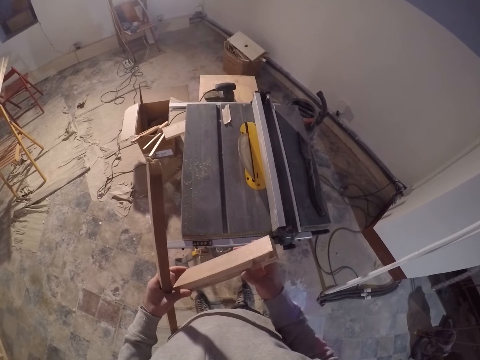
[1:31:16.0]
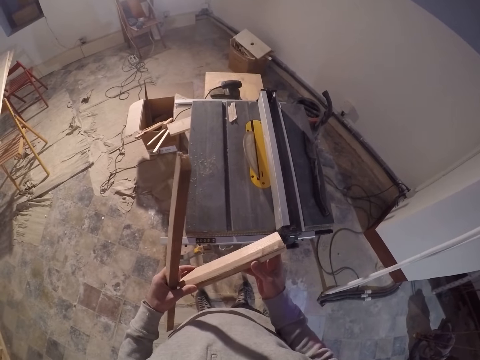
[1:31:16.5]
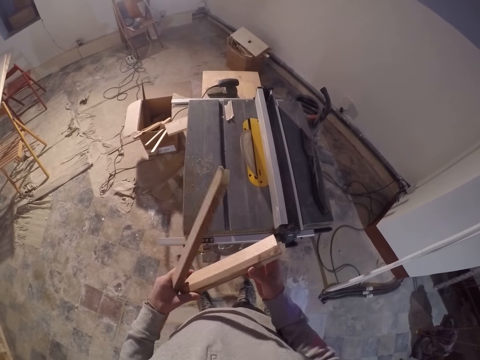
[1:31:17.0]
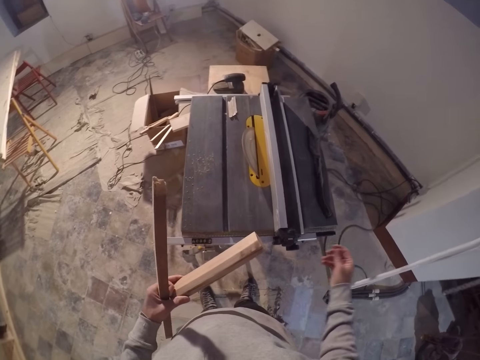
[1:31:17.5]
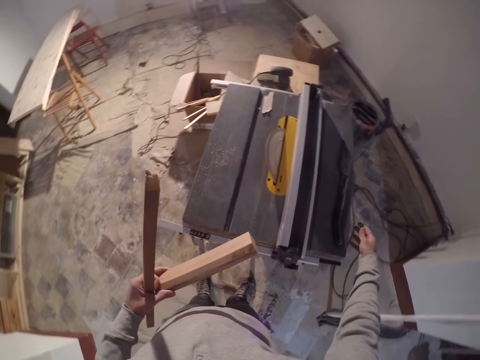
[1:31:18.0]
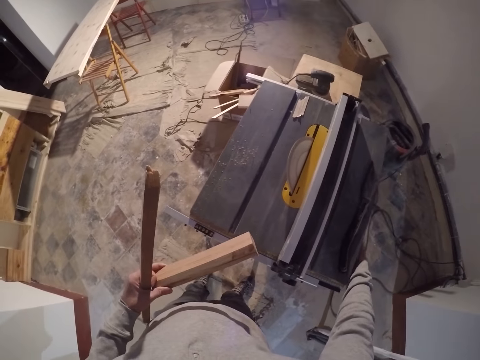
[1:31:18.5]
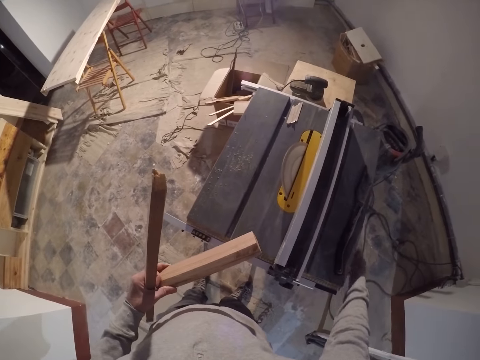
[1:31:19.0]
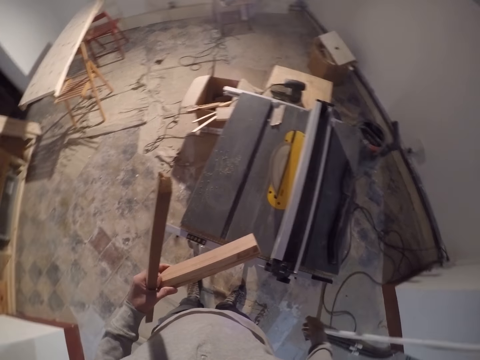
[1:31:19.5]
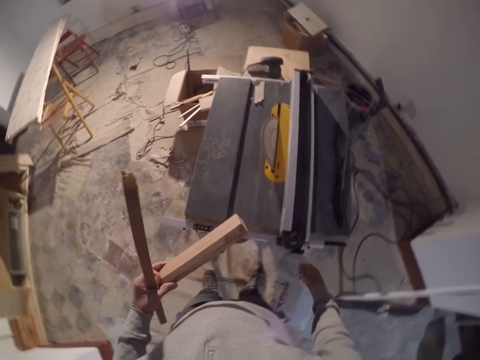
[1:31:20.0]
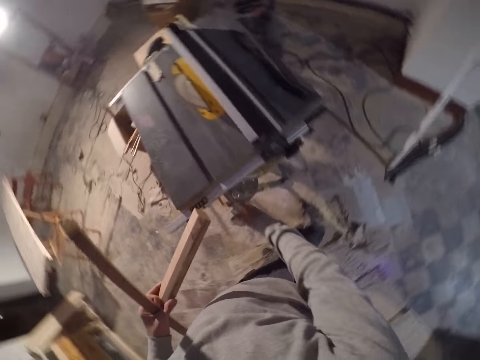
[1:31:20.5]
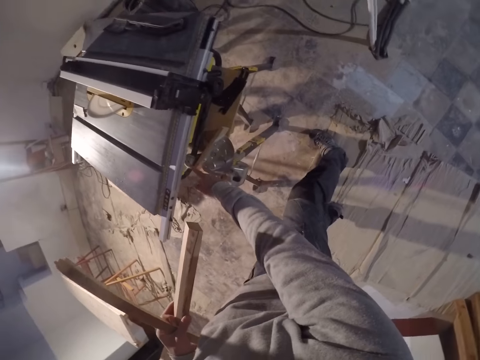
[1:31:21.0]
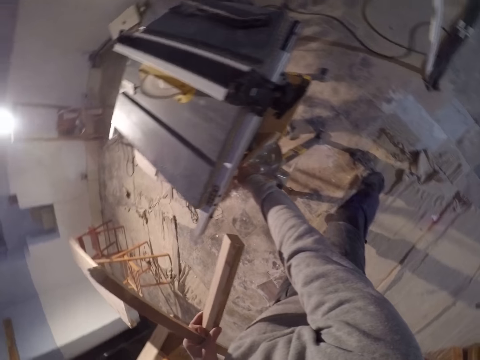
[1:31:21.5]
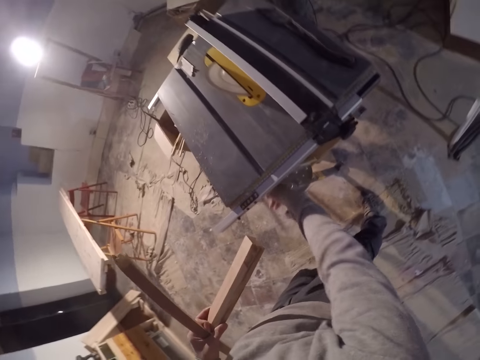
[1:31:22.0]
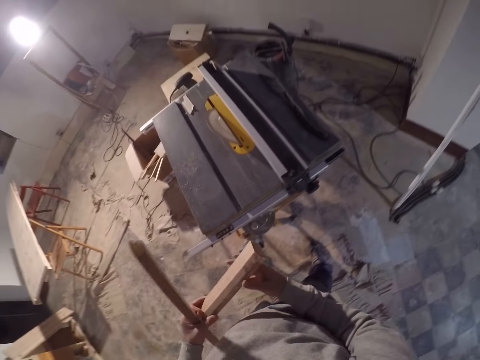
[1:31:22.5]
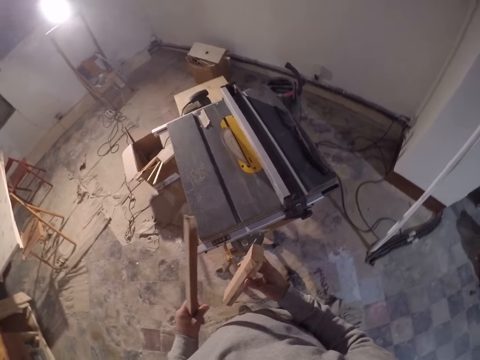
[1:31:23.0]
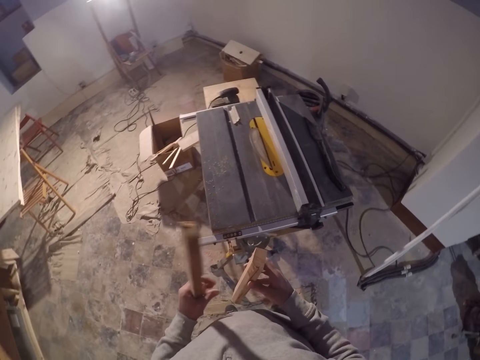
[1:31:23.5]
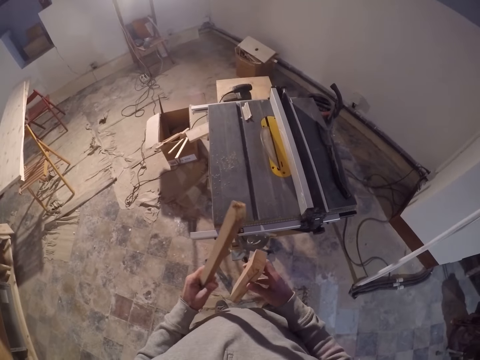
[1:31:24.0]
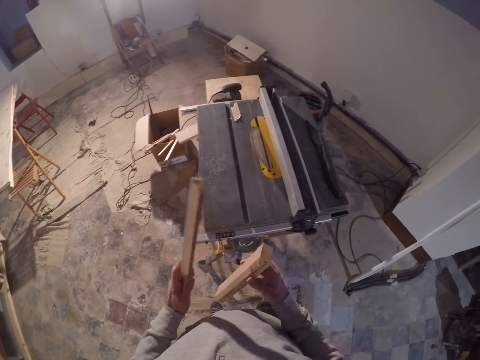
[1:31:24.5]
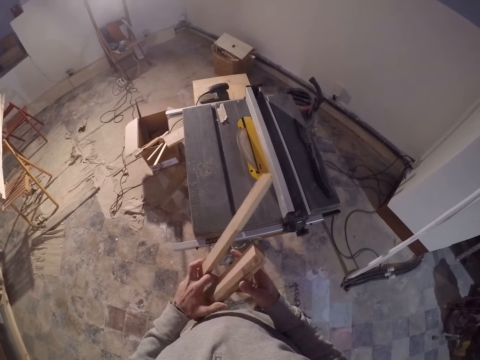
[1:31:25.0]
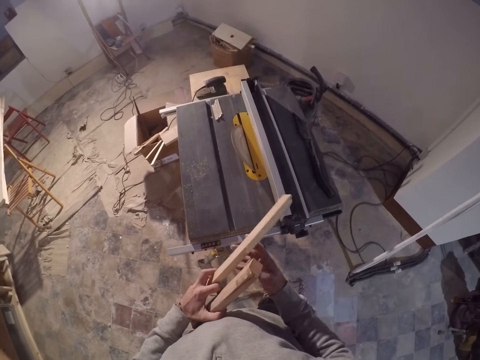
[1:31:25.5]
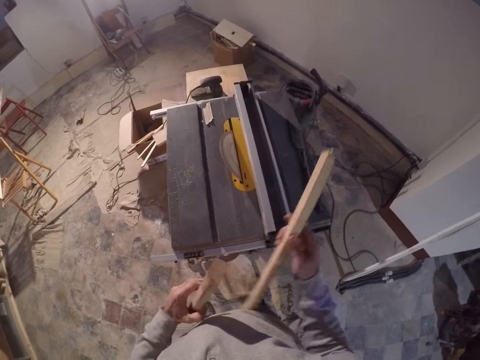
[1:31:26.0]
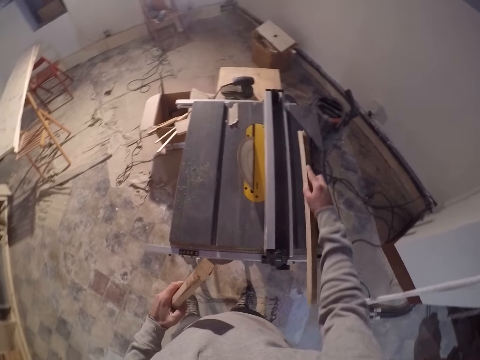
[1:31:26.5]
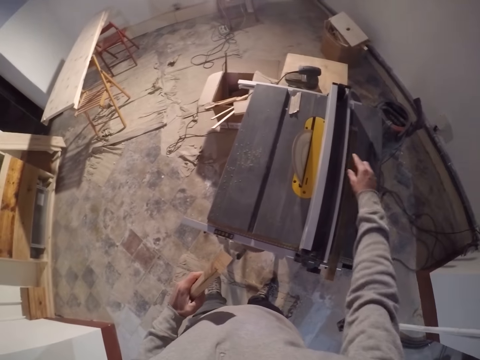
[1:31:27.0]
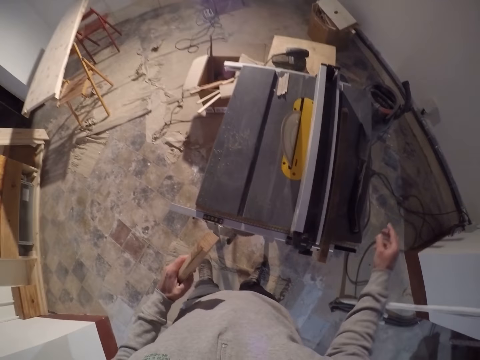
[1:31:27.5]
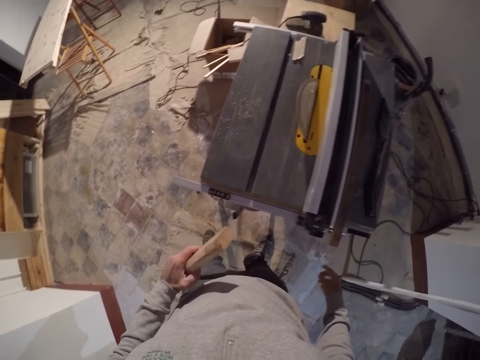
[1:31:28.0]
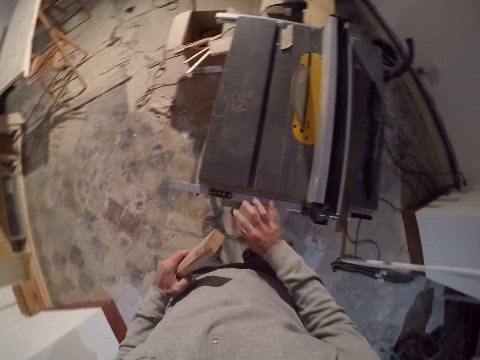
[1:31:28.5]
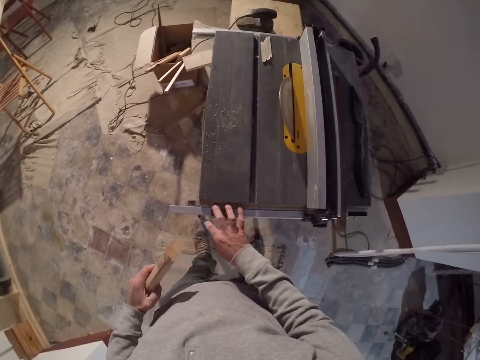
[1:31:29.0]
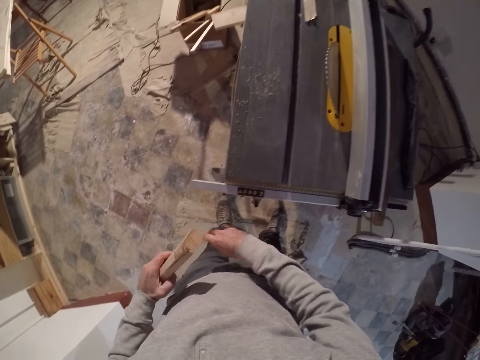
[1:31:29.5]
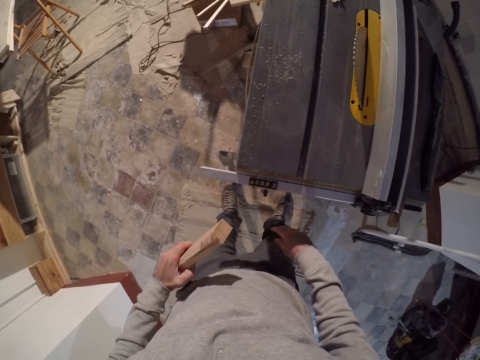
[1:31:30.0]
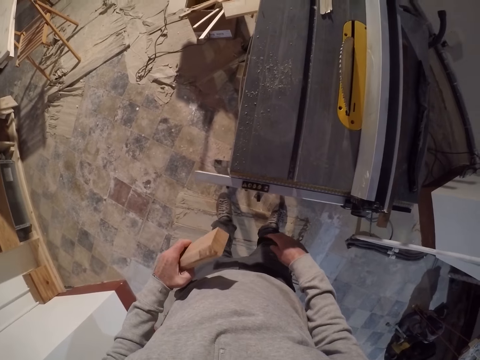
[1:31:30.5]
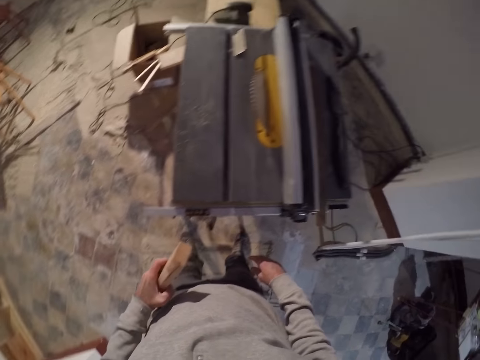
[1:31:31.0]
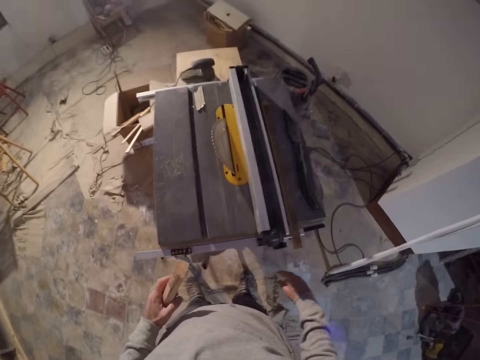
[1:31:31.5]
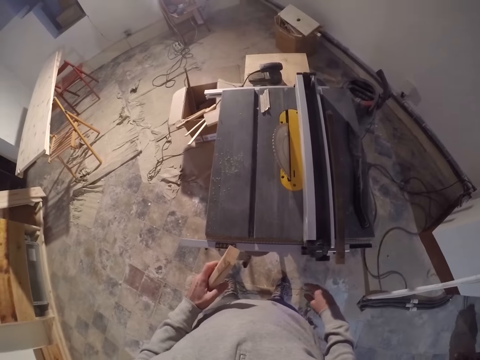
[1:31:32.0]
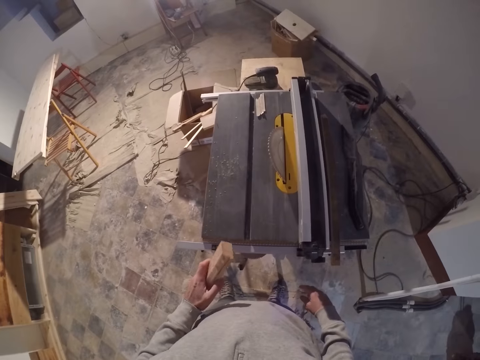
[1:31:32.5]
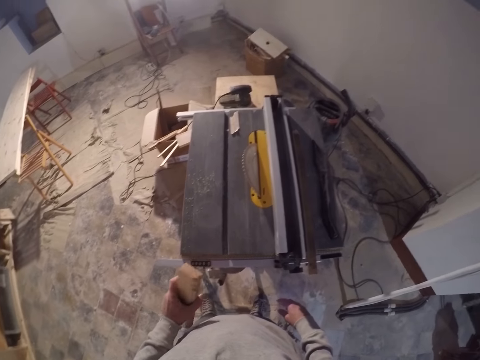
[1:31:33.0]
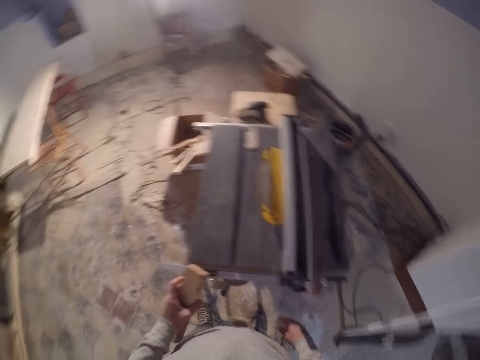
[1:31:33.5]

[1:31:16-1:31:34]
The camera wearer presses the switch under the saw board with his left hand. He presses the switch again. He turns off the circular wood cutter. He takes the wood. He drops the piece of wood in his right hand on the saw board. He runs his right hand along the saw board. He wipes the saw dust with his hand.

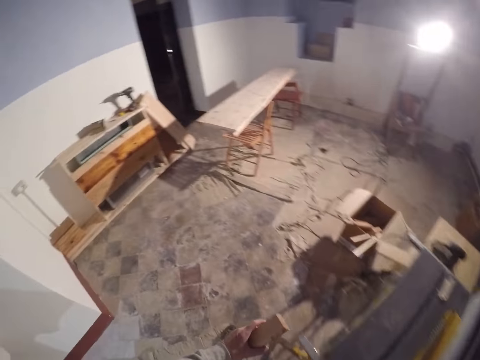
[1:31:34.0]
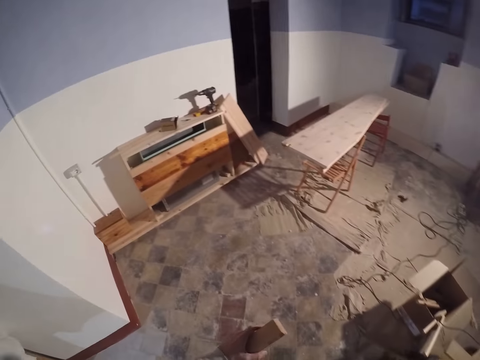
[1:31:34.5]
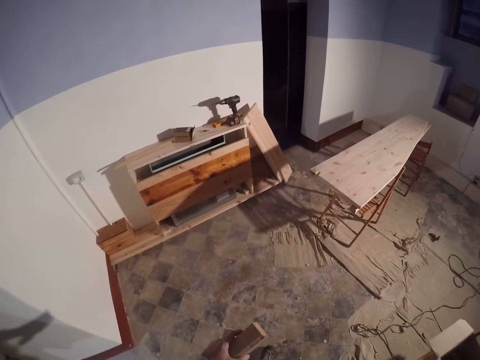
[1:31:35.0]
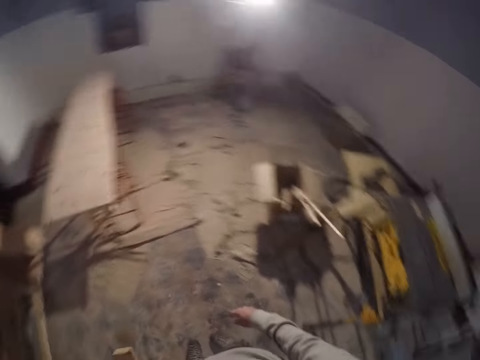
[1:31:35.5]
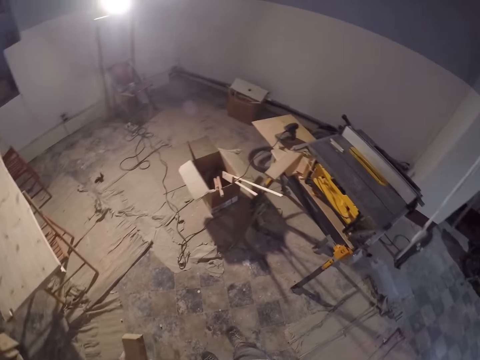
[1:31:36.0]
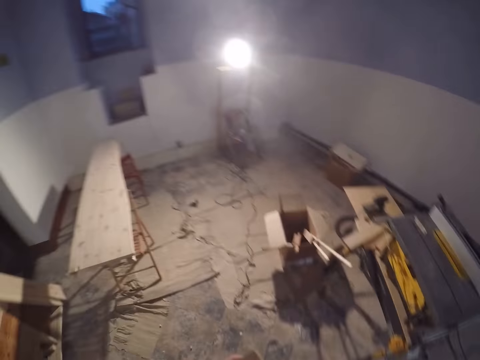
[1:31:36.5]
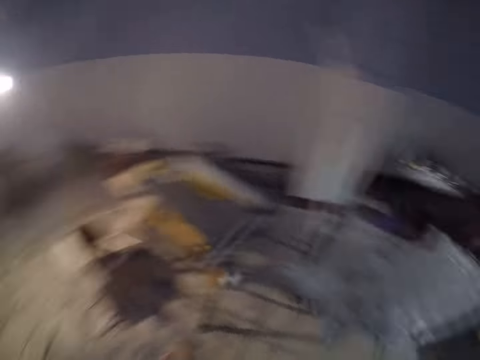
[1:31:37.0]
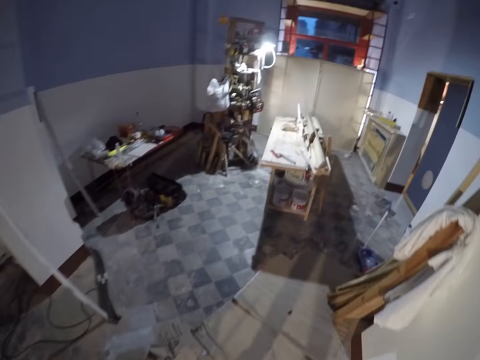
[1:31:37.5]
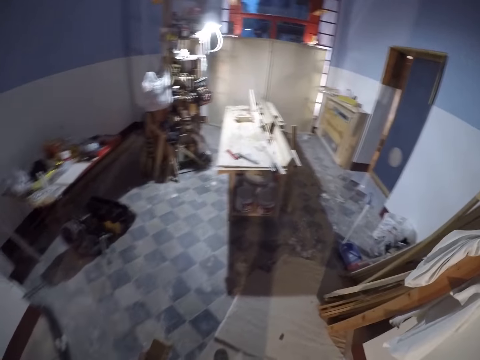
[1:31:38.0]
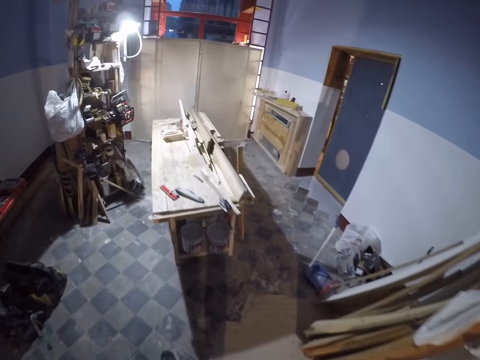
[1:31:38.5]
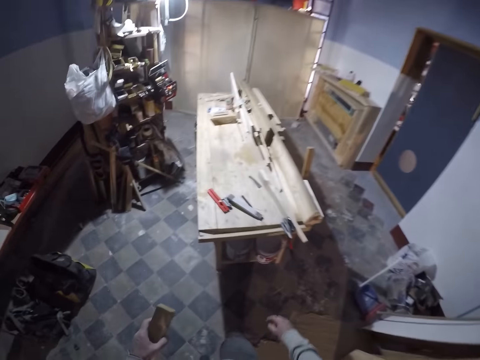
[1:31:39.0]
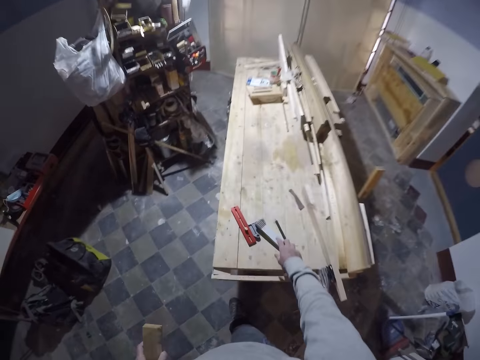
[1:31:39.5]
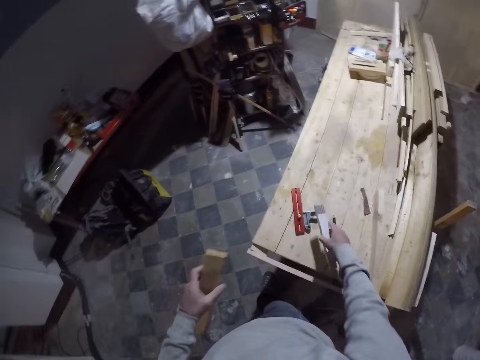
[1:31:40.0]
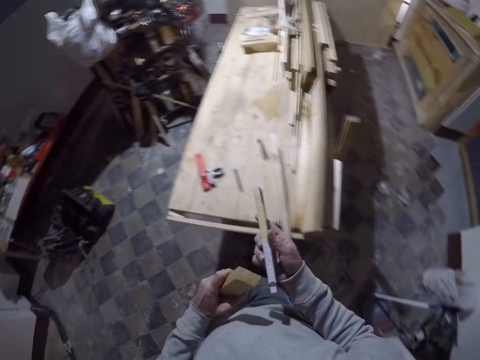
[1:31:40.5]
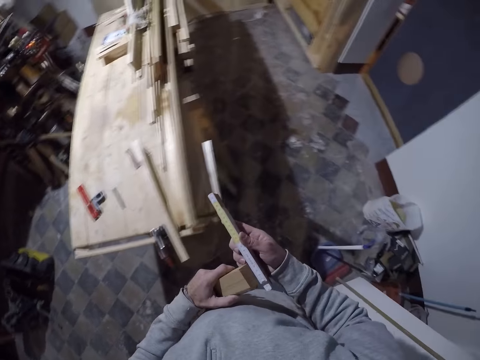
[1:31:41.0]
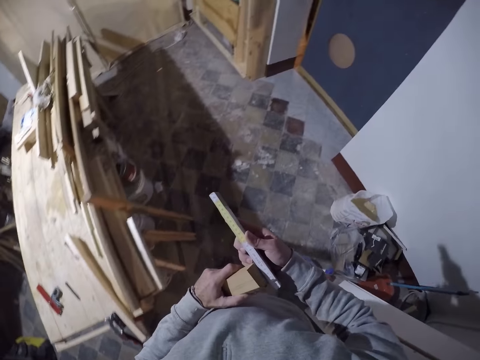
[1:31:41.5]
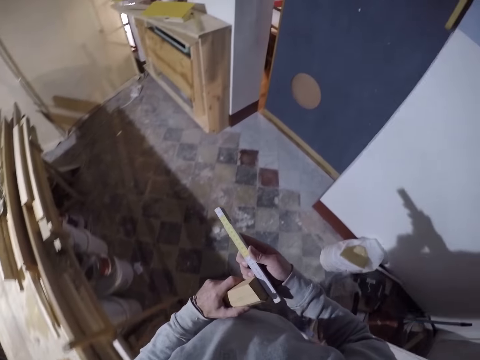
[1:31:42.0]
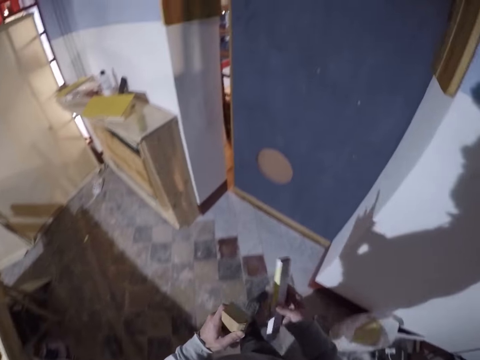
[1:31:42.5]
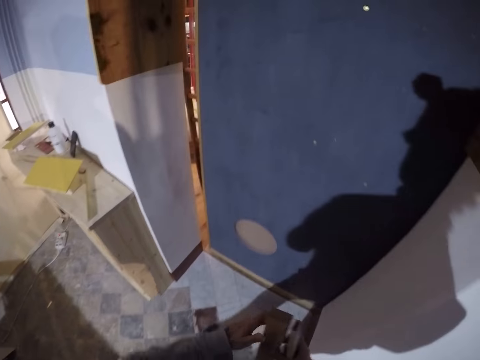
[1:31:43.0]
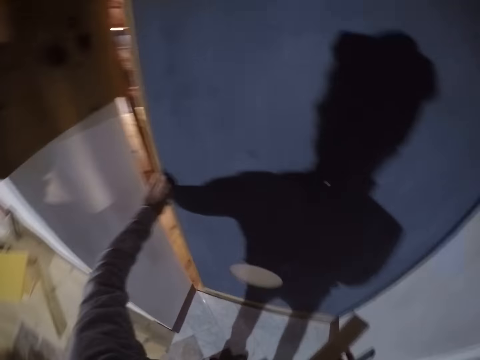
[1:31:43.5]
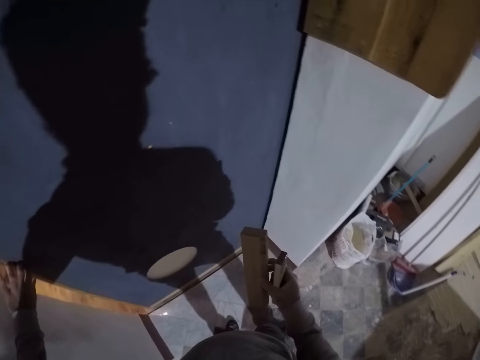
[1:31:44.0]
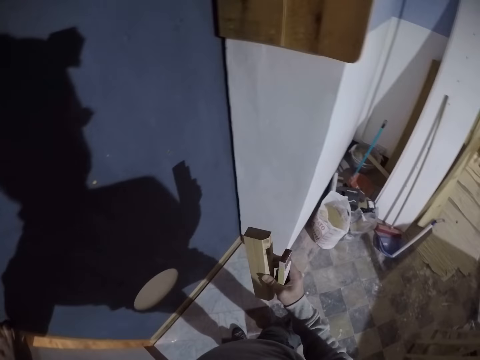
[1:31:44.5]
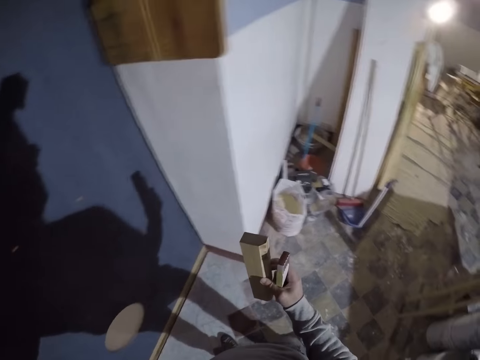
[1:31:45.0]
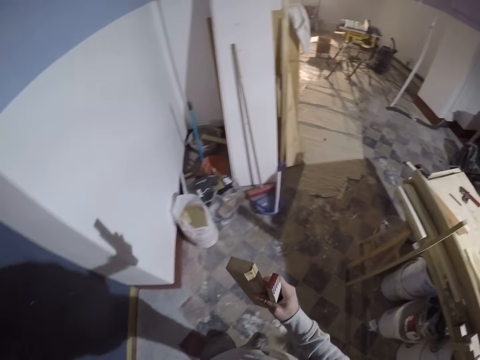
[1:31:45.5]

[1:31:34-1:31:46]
The camera wearer picks up the measuring ruler or spirit level from the table with his right hand. He measures the wood. He touches a door with his left hand.
